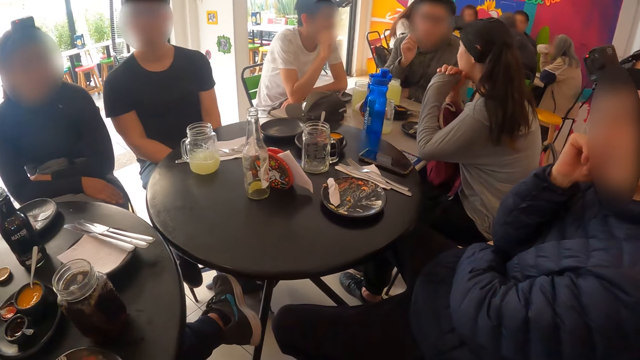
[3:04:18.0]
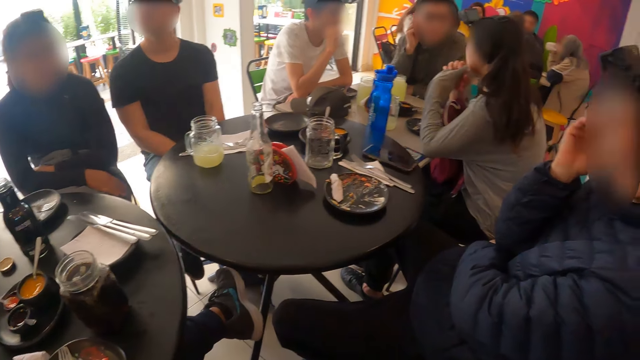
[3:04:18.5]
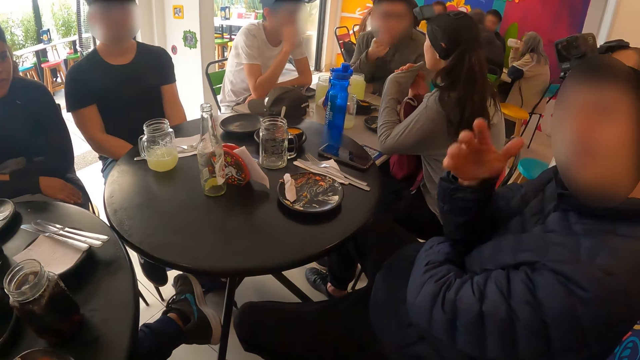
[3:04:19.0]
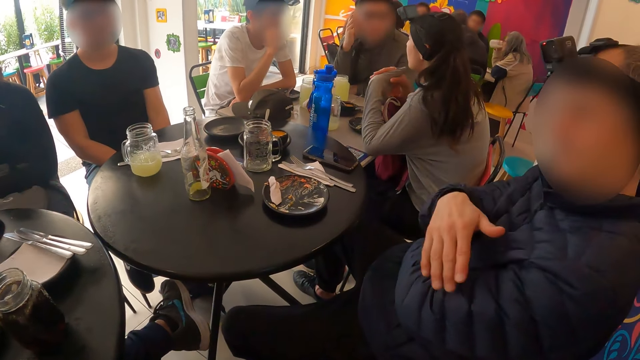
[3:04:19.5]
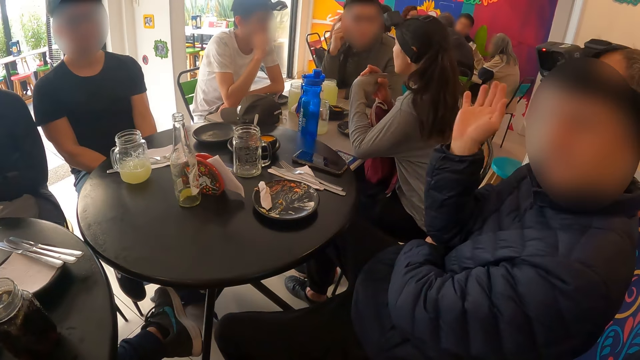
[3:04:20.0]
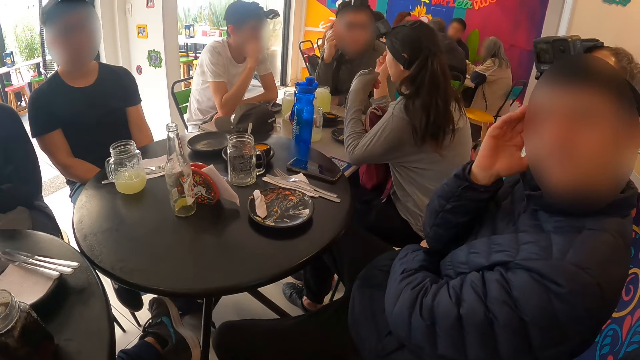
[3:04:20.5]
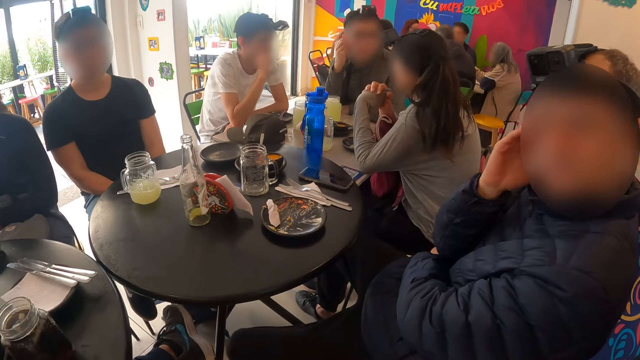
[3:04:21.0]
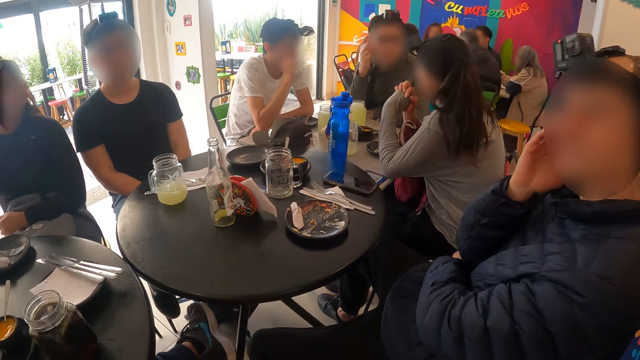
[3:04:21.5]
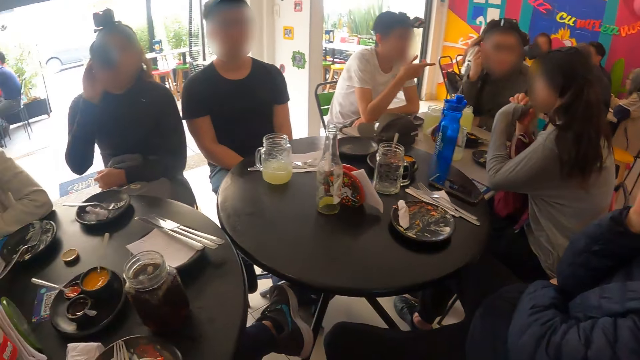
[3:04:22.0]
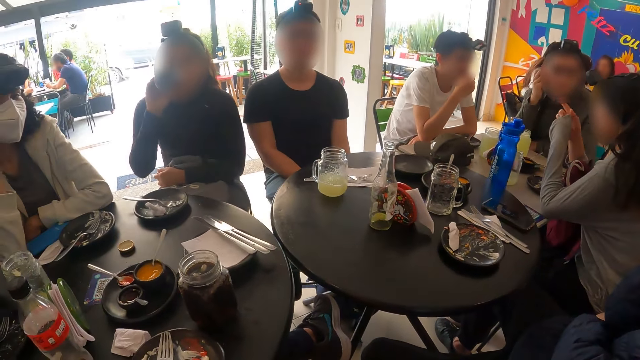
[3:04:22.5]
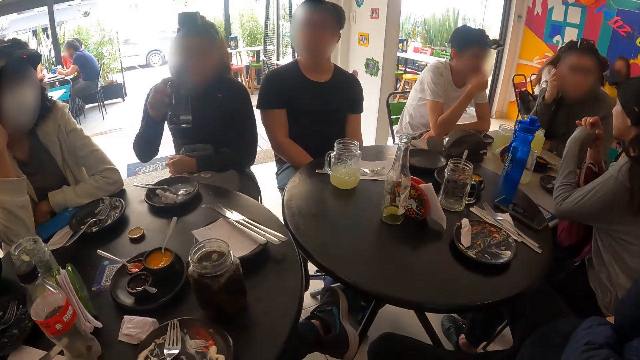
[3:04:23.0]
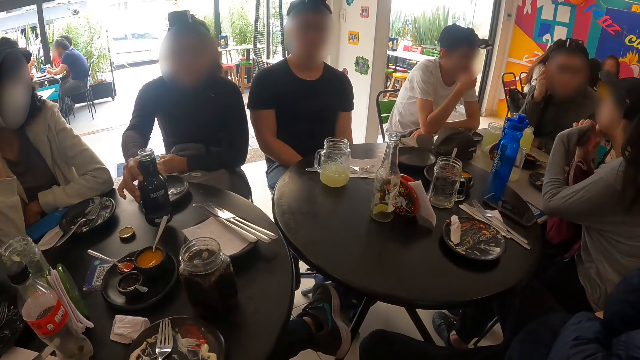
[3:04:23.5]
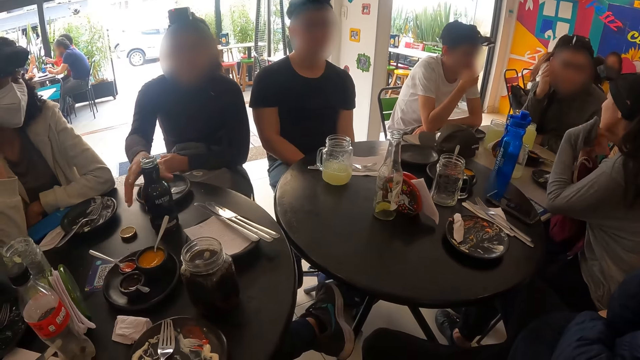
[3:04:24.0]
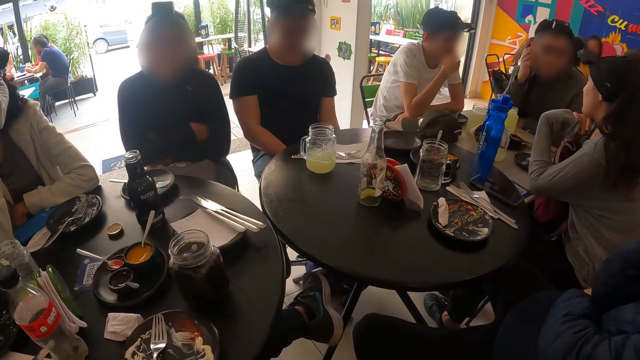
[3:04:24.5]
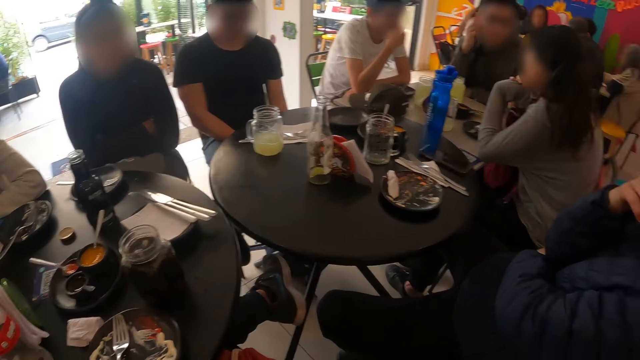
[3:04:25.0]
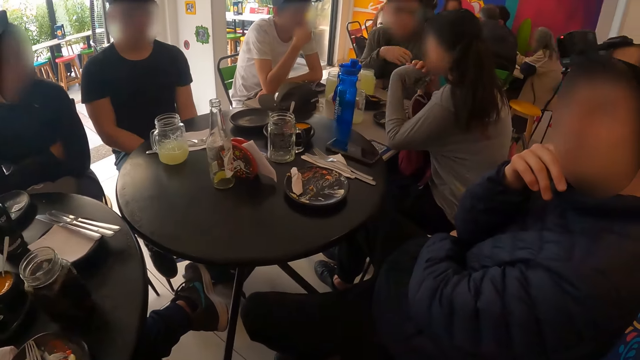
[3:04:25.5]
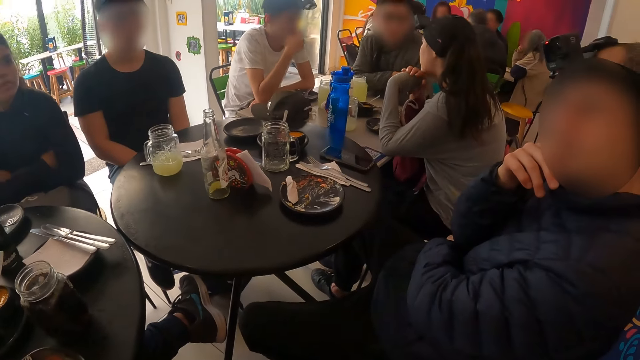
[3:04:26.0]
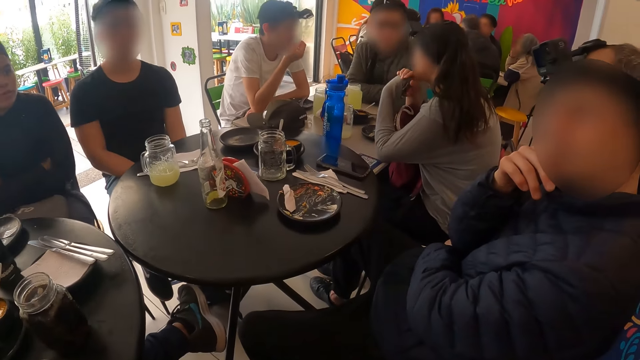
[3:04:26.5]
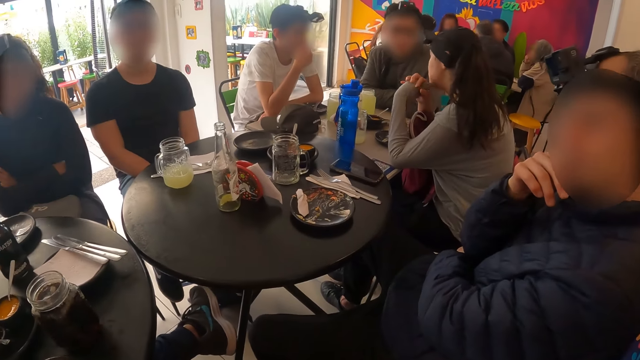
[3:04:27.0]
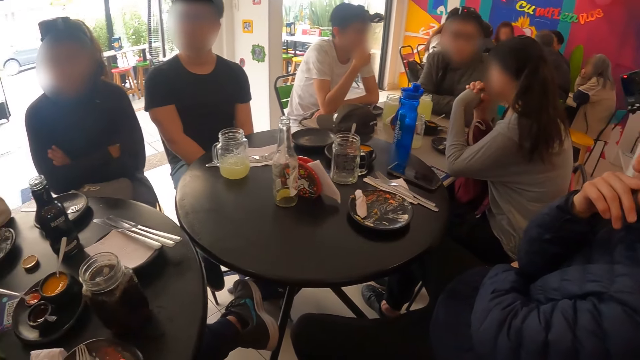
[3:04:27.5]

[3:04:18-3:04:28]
A man nods his head.

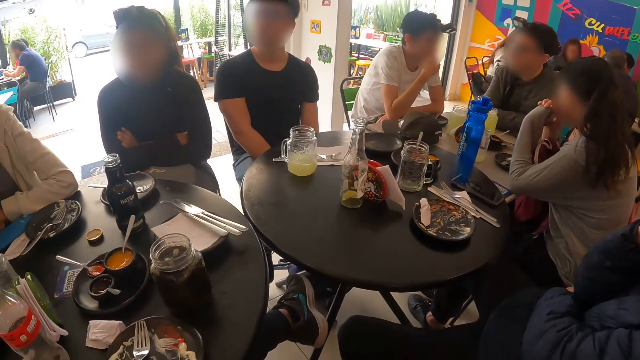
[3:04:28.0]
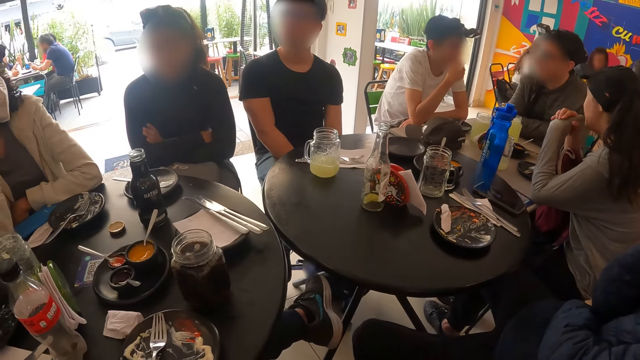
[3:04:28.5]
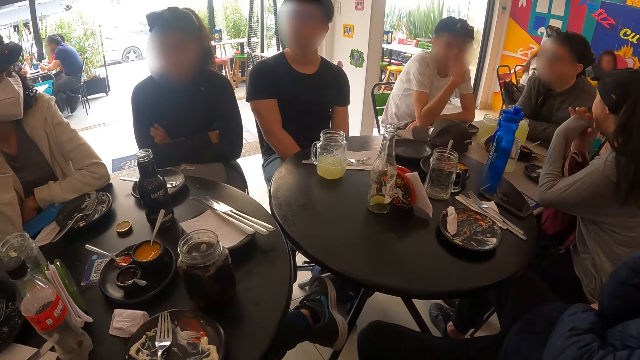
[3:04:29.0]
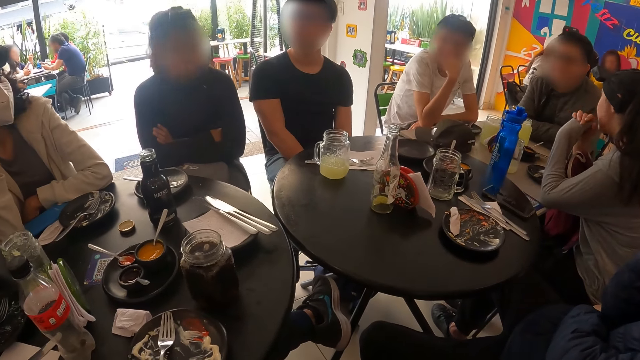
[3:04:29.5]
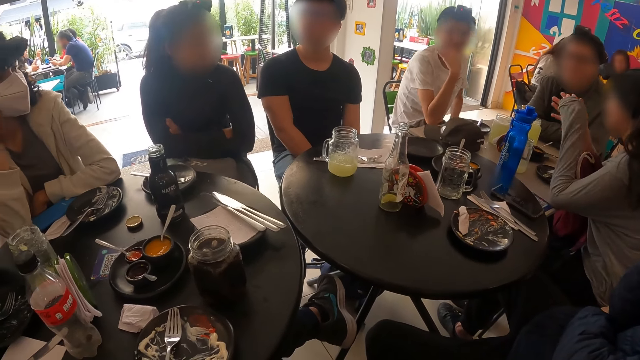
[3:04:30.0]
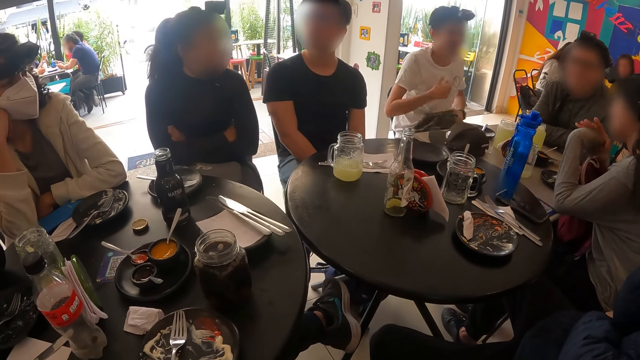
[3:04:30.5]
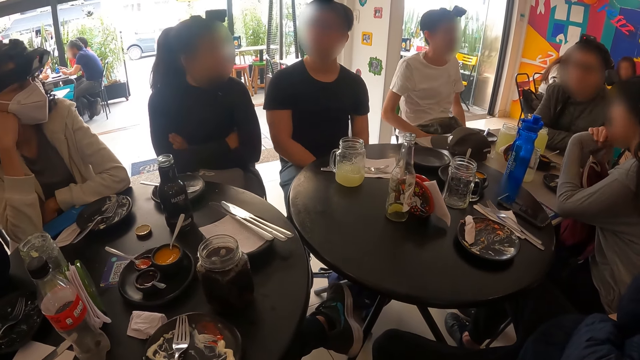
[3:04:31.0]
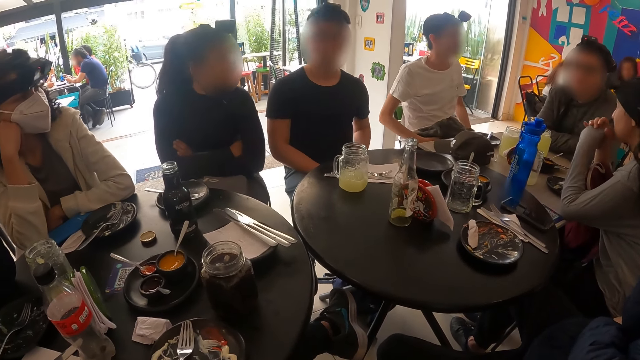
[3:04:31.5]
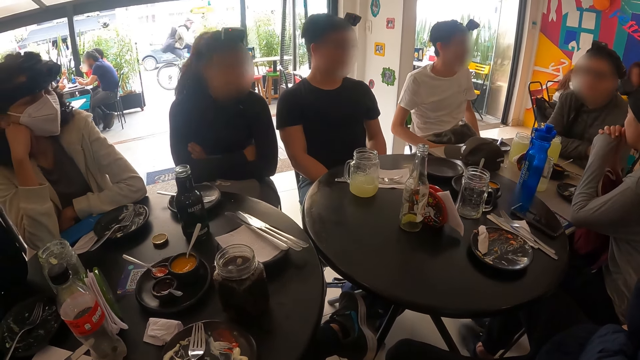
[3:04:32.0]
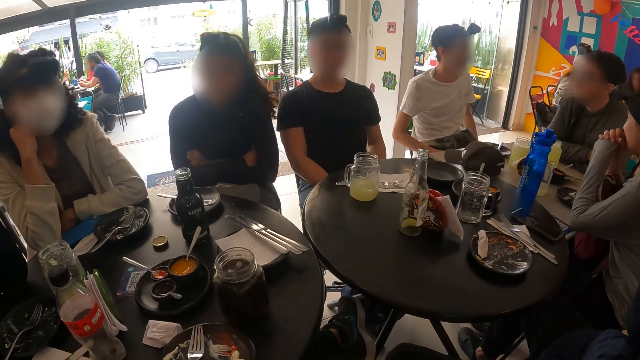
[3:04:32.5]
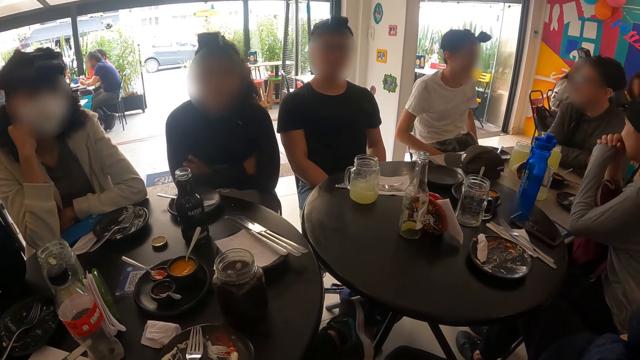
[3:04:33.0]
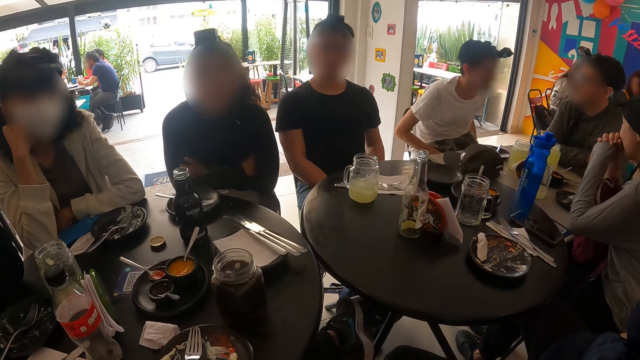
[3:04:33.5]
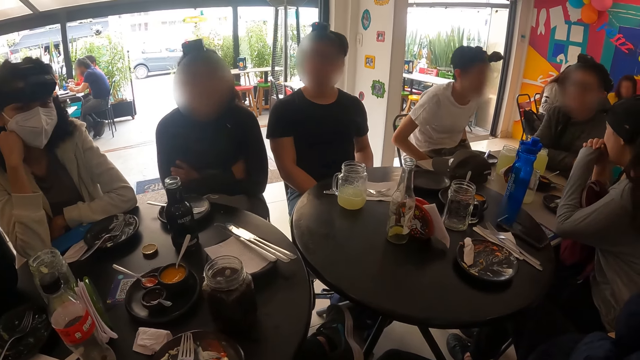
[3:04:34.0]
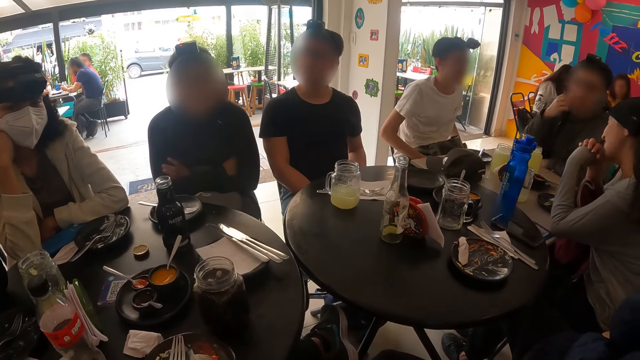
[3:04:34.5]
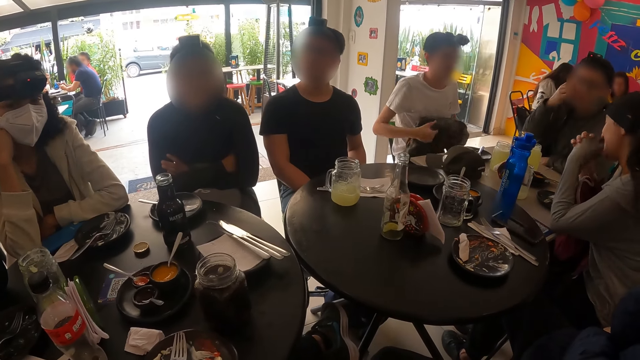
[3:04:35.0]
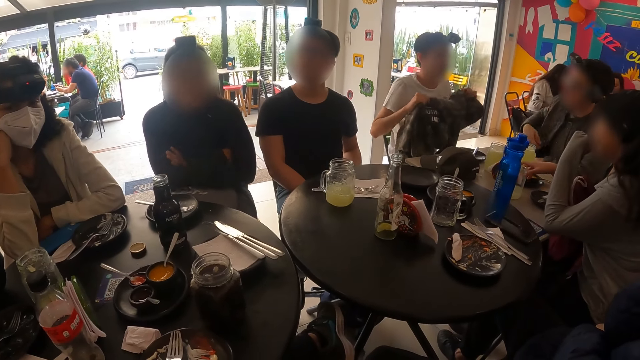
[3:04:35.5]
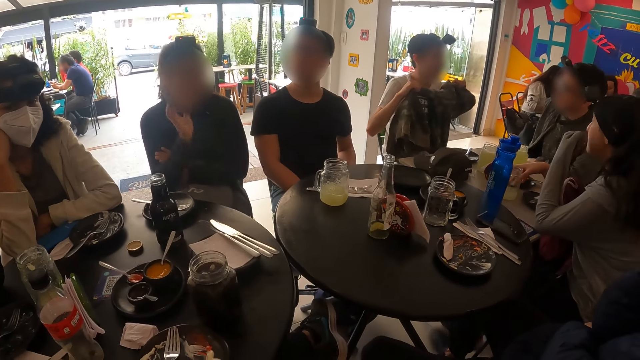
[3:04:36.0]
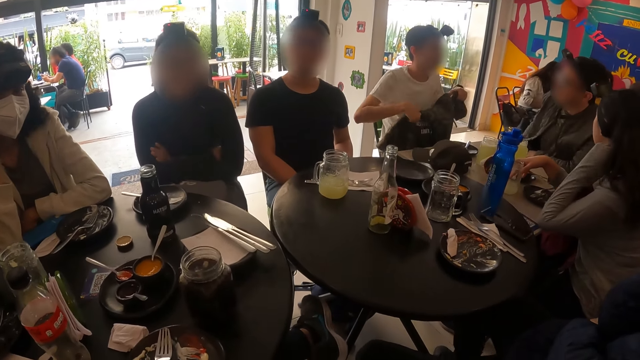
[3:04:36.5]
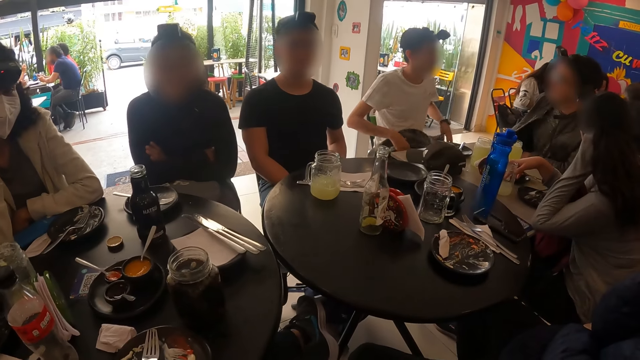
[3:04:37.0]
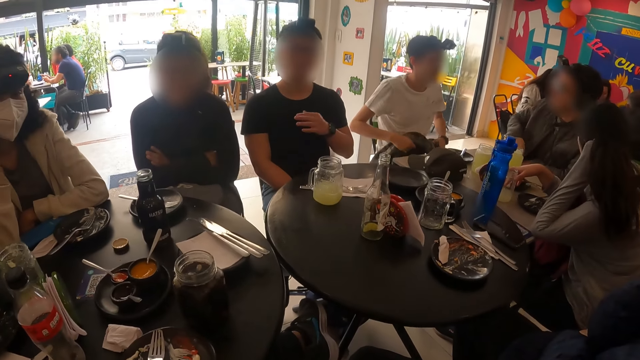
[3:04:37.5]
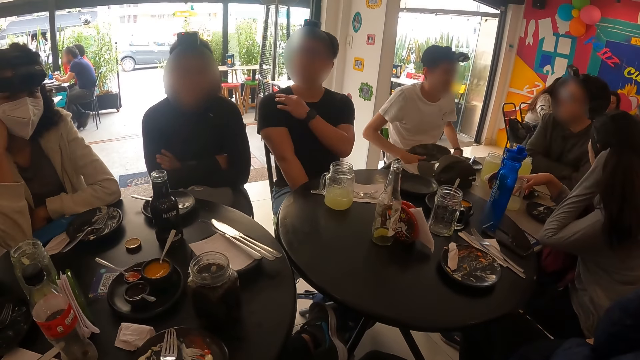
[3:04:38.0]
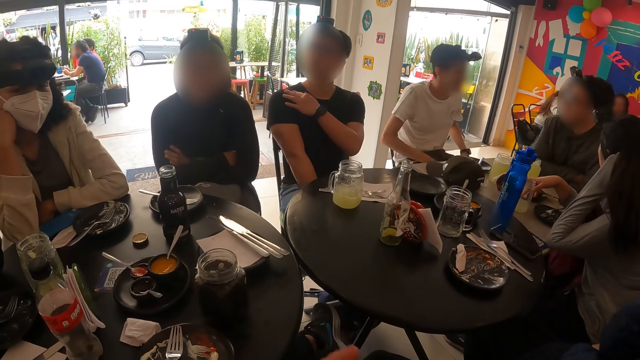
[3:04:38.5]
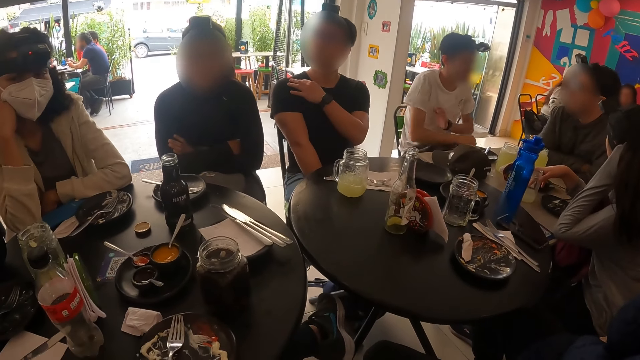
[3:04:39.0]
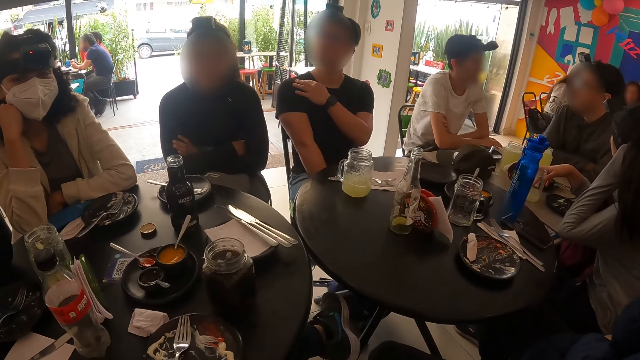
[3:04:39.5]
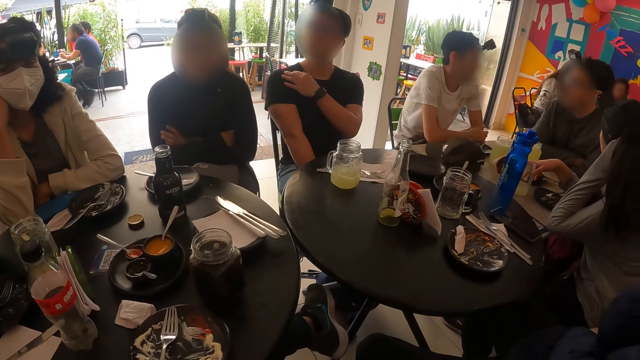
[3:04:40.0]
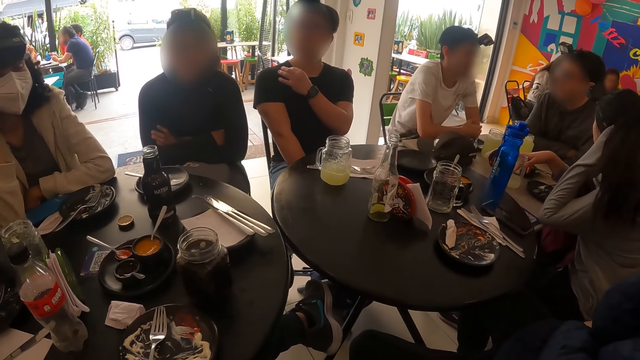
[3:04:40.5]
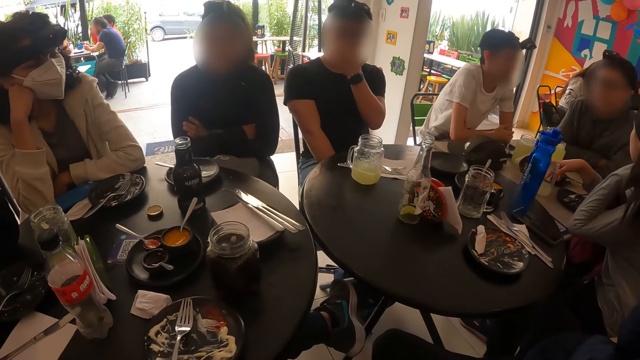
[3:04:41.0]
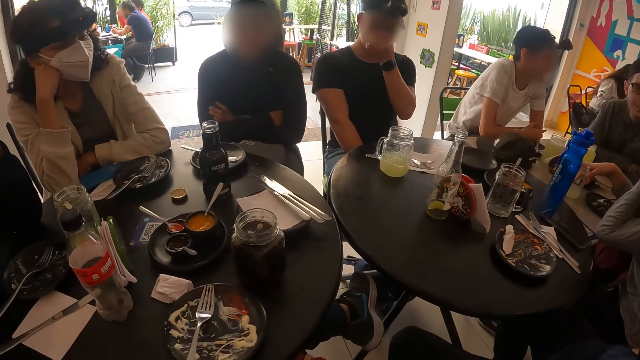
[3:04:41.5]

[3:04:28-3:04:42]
The camera wearer looks around. The woman holds the glass cup with her right hand.
